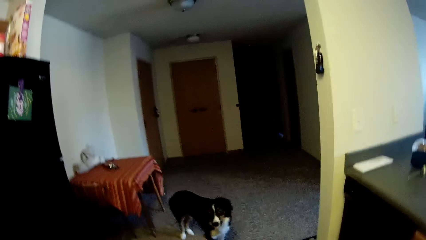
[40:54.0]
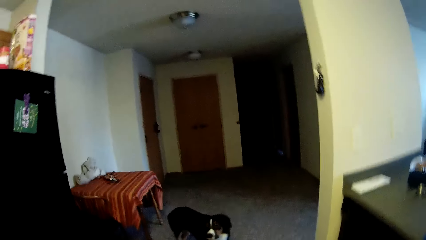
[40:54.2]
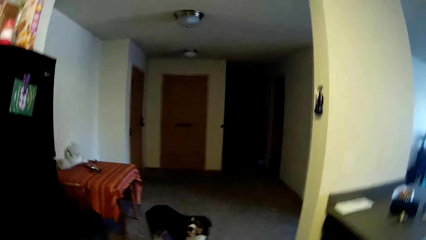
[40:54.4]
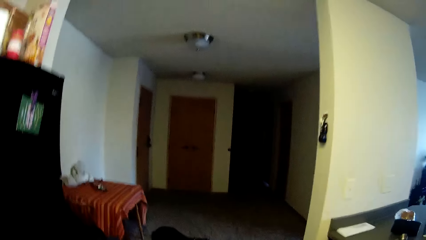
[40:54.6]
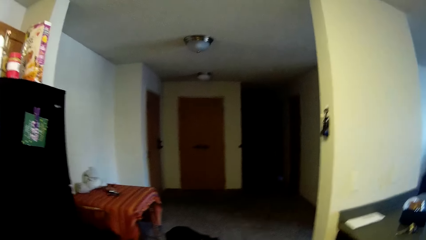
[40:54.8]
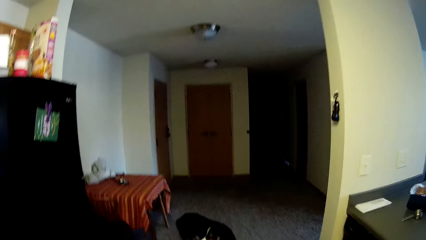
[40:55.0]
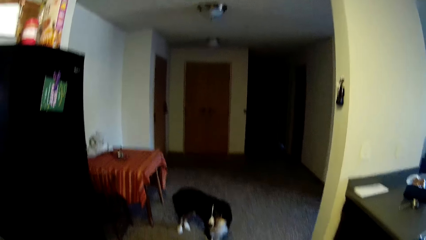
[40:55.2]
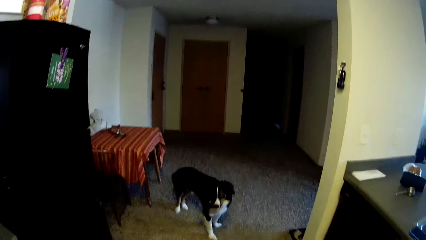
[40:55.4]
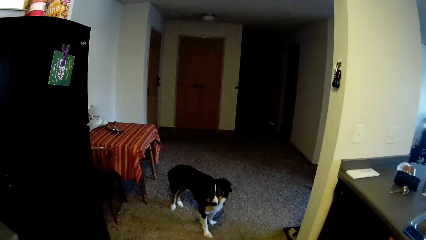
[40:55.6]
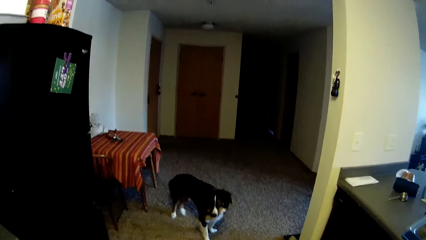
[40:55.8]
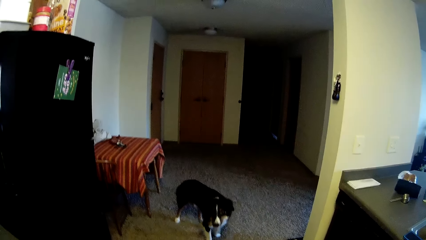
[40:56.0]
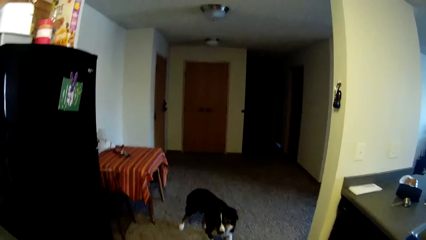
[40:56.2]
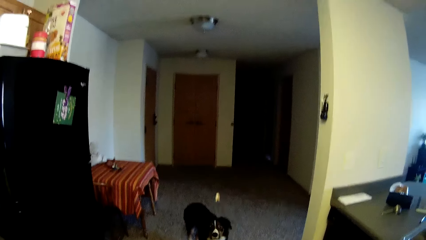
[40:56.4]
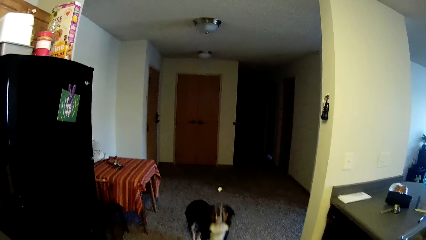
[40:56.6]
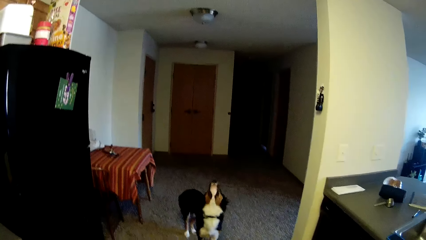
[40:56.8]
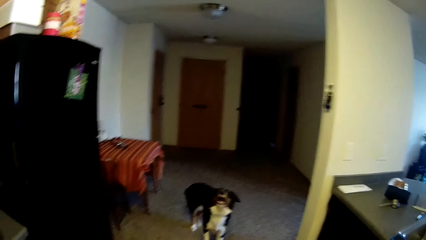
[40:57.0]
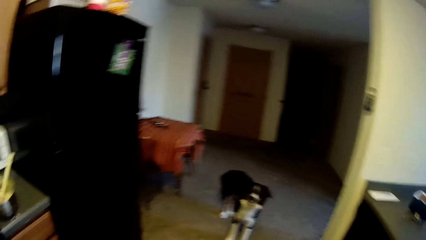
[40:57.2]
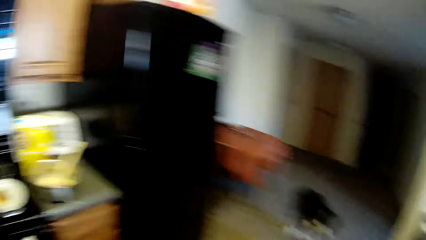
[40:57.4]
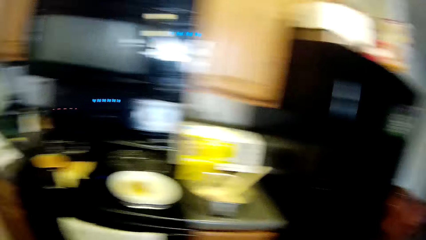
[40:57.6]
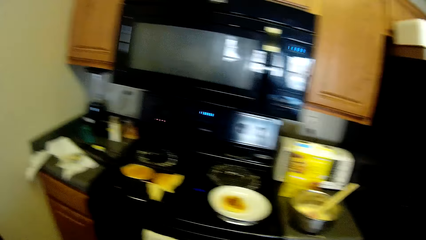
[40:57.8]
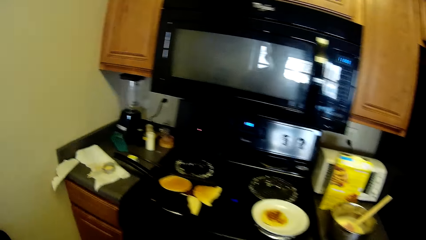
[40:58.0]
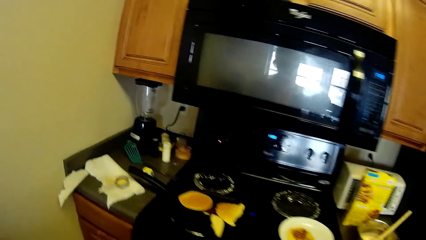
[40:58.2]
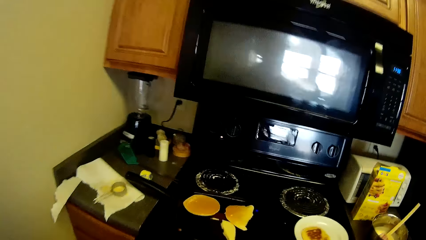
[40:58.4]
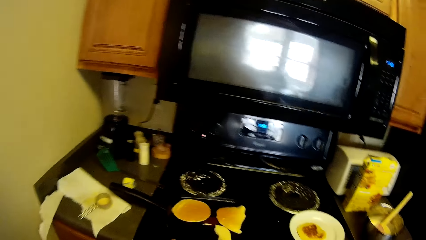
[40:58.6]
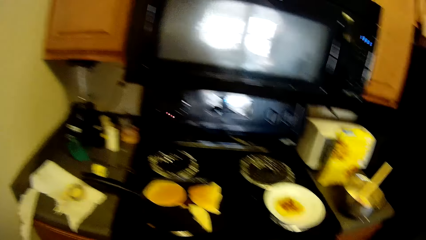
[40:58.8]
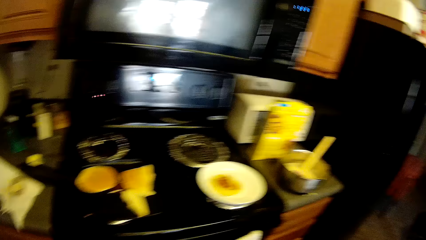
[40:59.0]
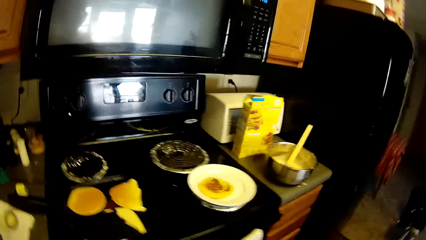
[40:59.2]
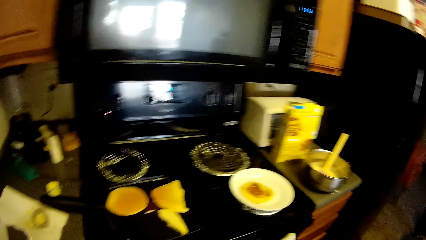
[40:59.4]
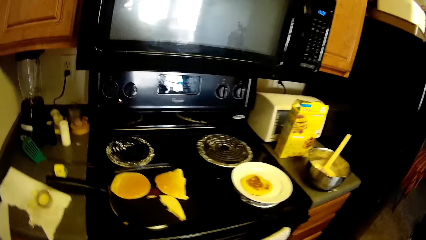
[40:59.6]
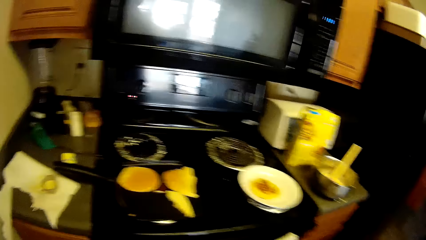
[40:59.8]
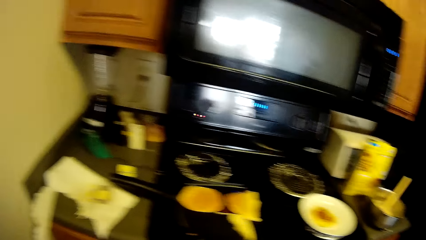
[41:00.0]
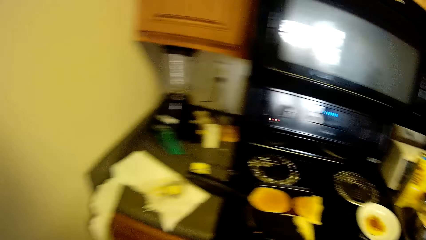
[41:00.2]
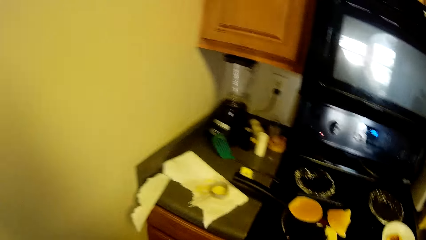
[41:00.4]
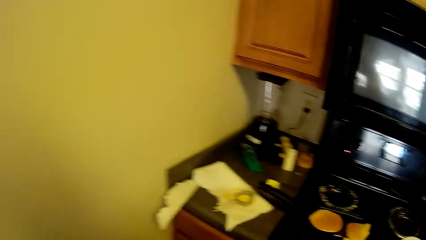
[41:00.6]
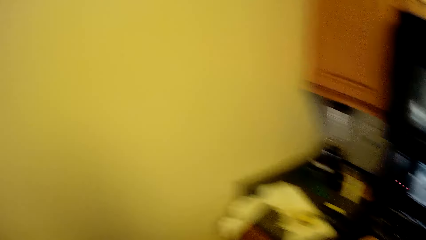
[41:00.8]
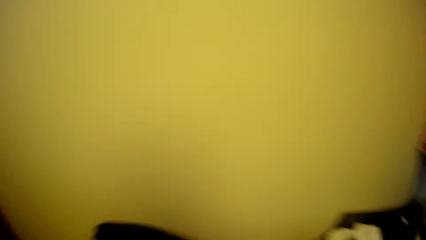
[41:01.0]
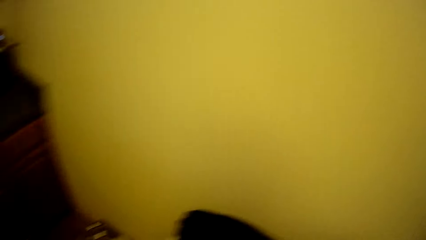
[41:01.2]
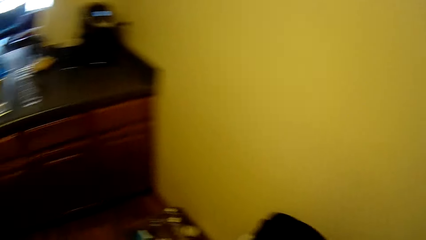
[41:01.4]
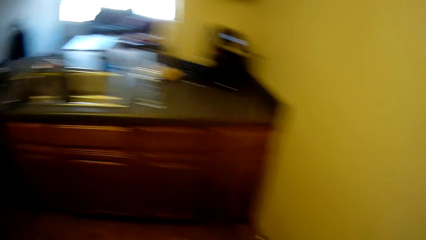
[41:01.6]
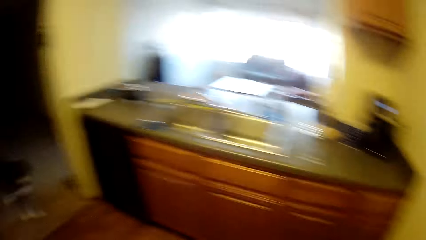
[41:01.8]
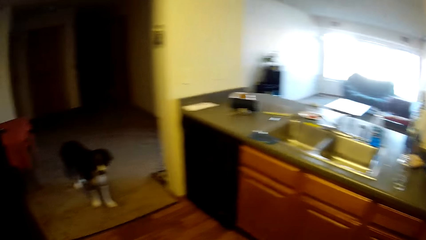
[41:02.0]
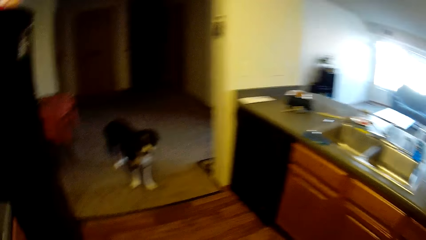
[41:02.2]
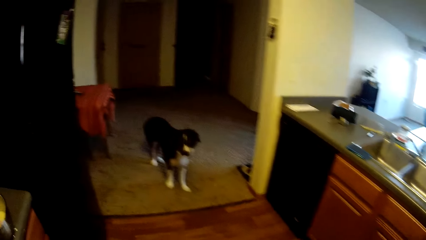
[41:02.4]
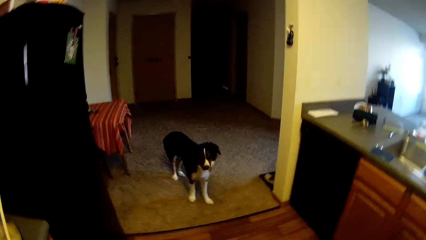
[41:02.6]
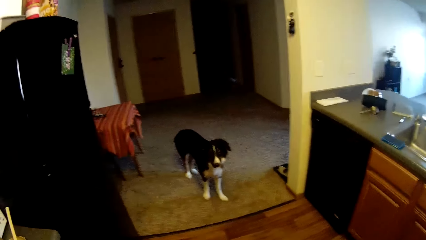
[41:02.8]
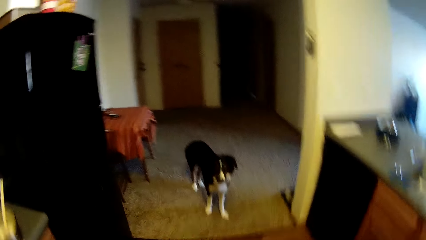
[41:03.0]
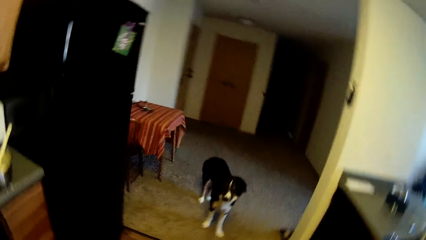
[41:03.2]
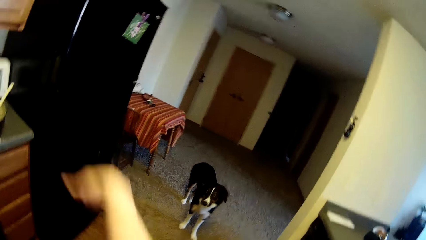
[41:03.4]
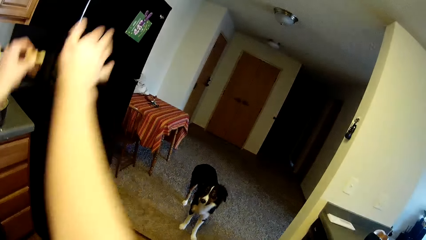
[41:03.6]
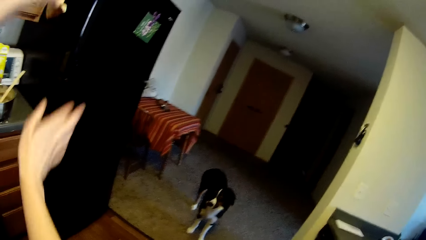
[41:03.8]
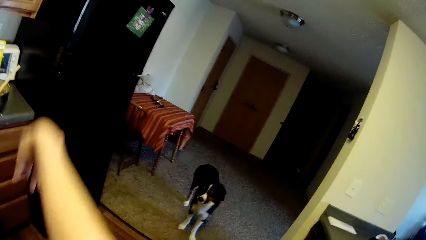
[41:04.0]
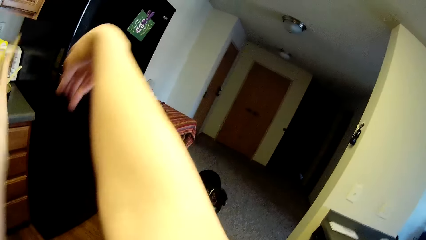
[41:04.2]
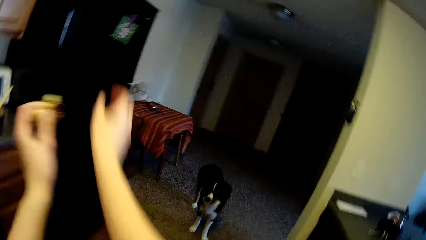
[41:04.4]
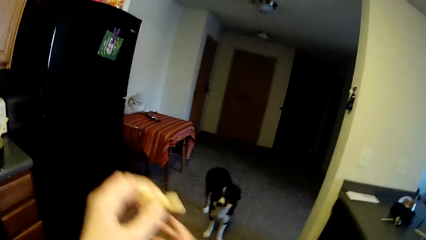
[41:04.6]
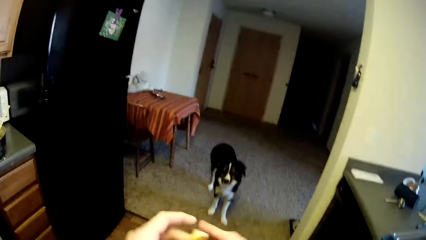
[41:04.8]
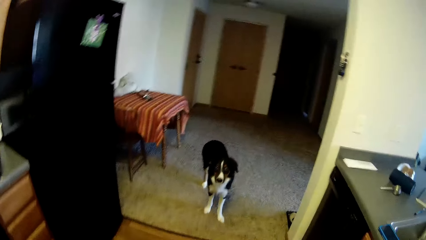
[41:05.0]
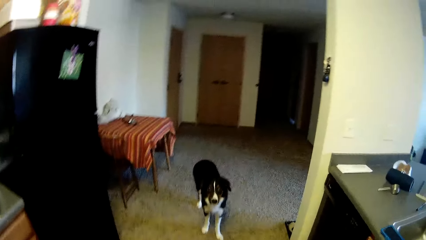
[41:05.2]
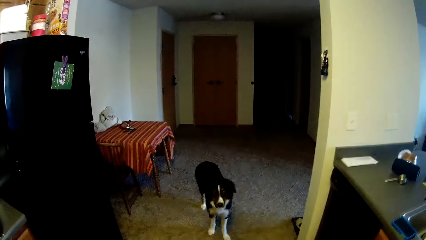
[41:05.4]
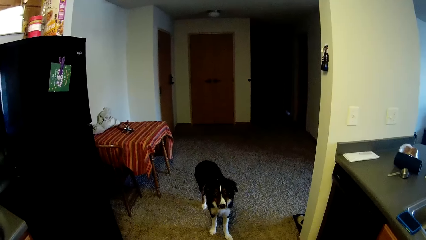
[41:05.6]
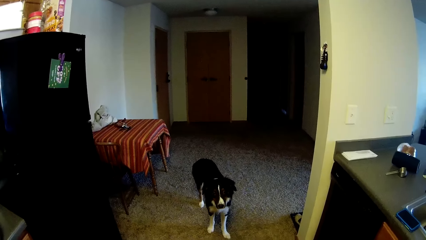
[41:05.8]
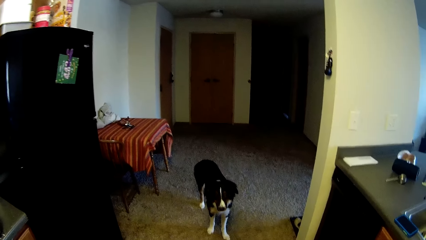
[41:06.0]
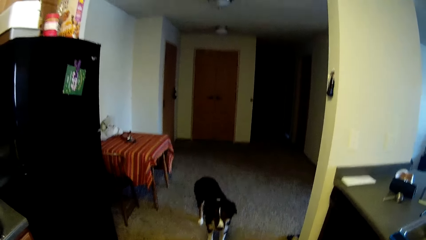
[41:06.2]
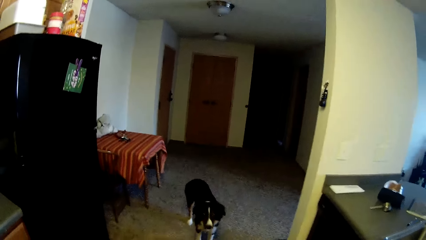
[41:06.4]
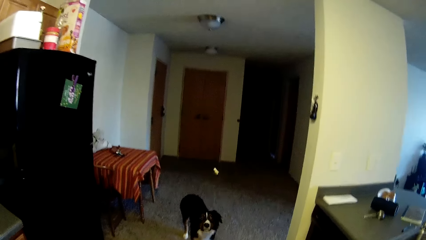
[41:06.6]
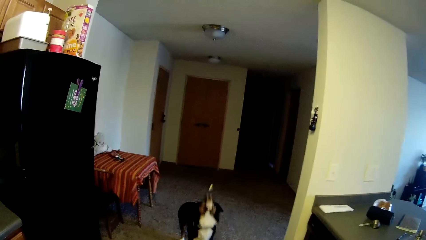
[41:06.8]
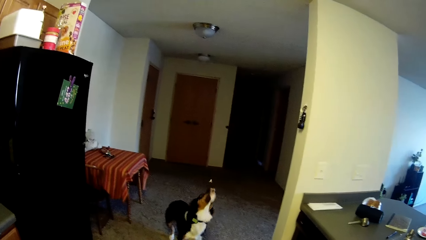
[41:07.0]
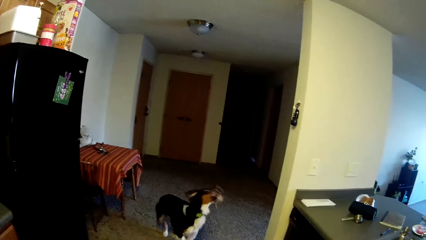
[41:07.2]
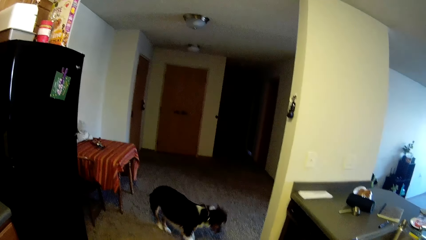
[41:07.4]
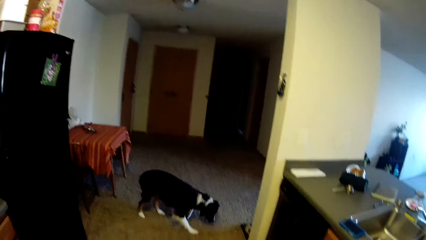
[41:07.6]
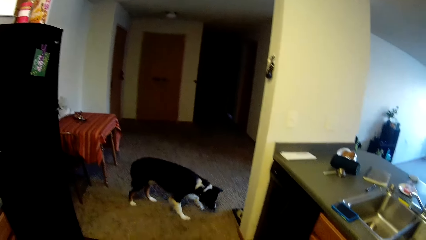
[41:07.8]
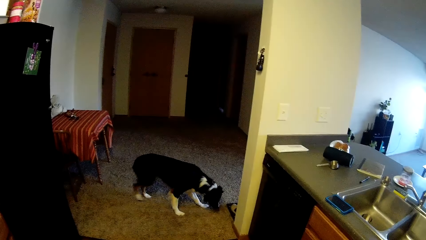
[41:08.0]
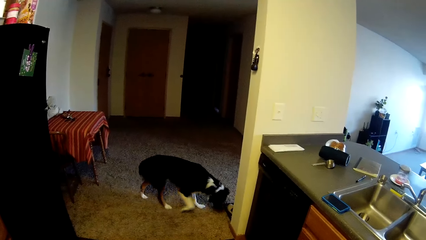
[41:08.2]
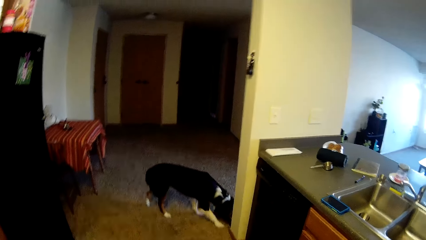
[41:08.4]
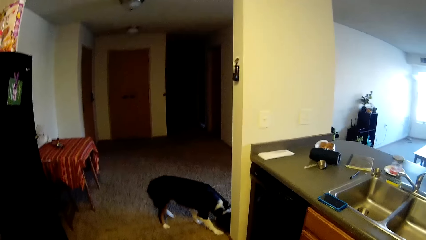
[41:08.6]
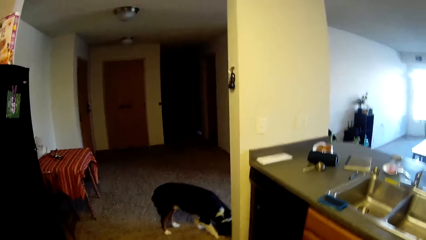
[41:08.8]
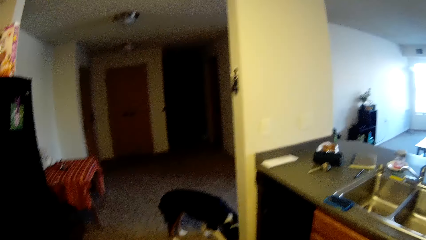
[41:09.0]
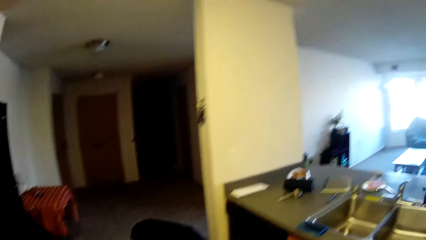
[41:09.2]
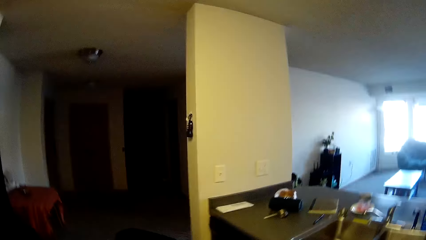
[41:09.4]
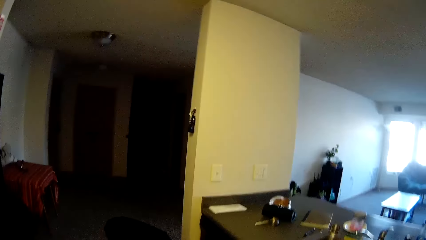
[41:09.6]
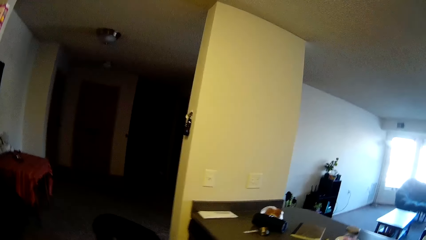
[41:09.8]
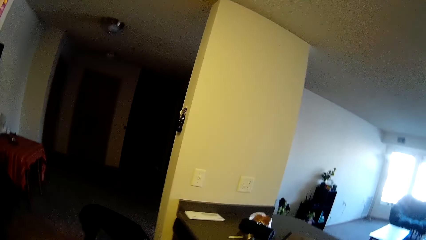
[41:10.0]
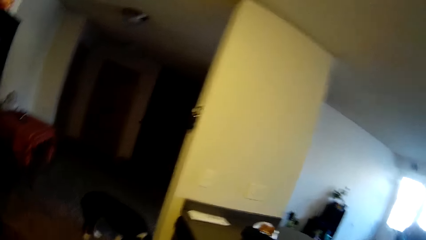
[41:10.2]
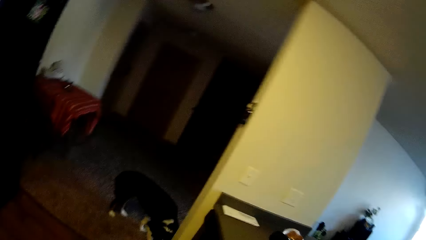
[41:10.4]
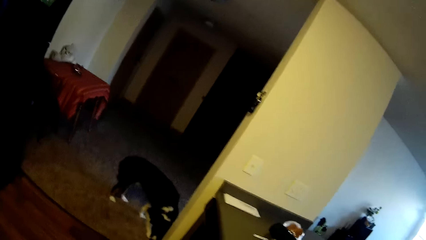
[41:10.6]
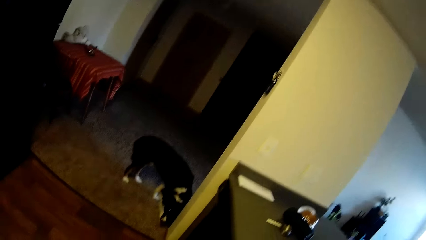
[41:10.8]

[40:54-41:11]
The camera wearer throws a pancake to his dog. He moves towards a cooker. He turns around. He moves his hands and plays with his hand. He throws the pancake to his dog.
